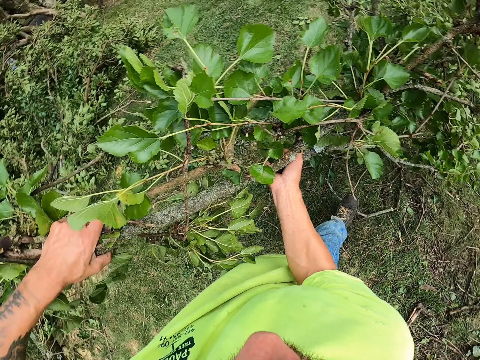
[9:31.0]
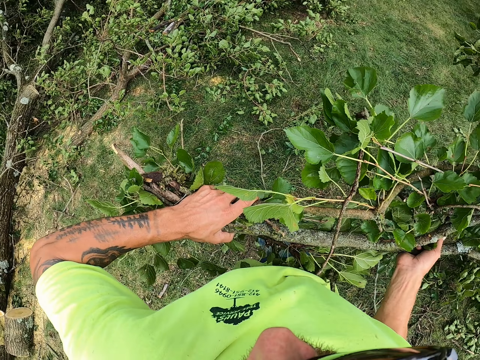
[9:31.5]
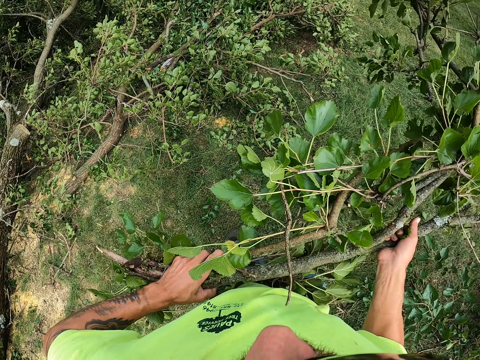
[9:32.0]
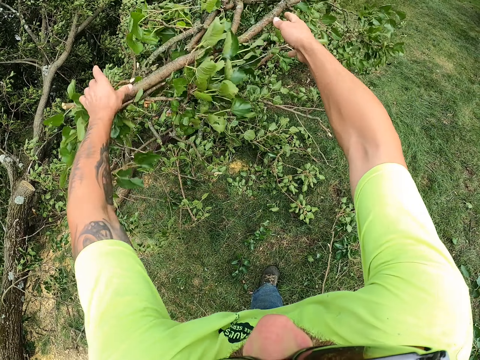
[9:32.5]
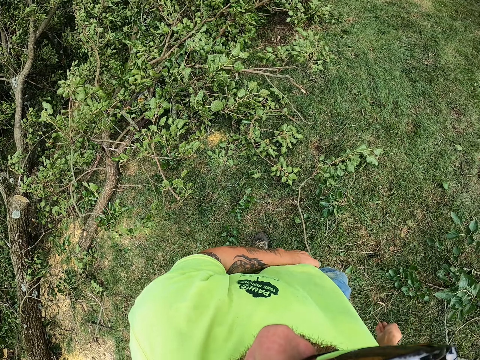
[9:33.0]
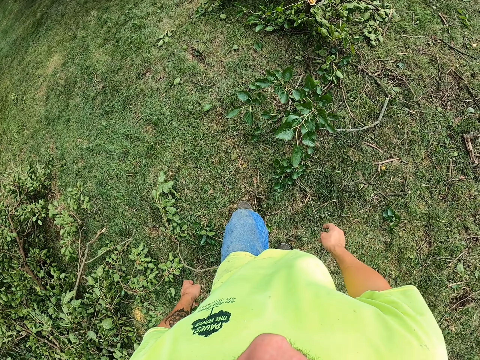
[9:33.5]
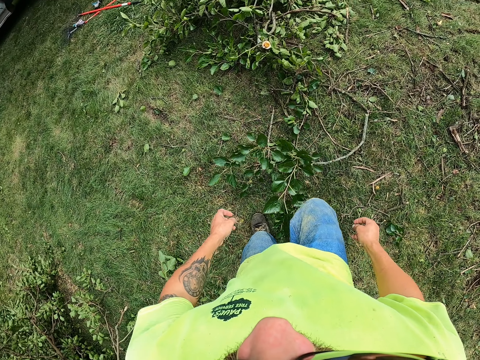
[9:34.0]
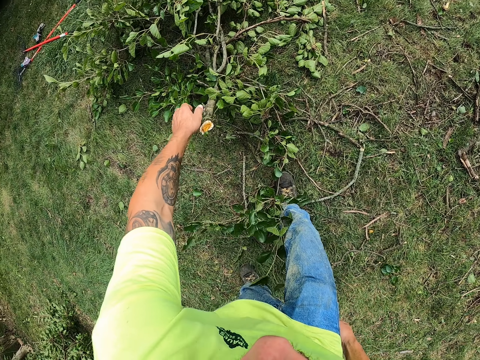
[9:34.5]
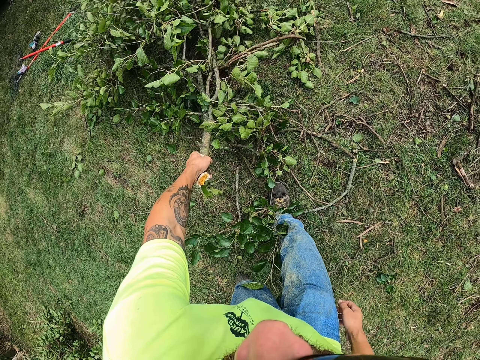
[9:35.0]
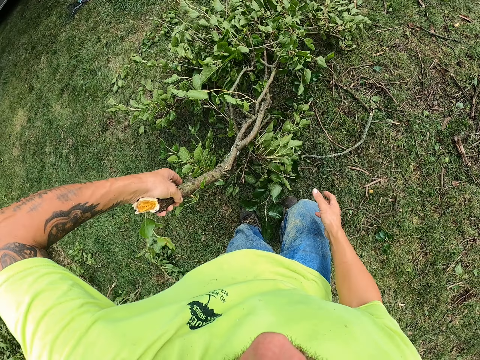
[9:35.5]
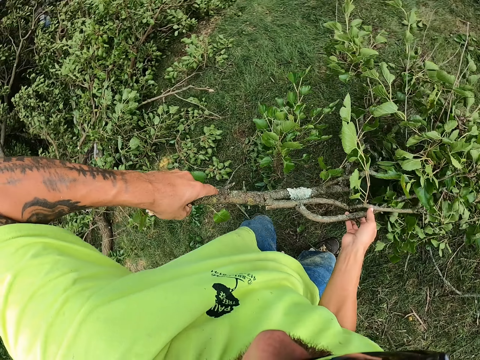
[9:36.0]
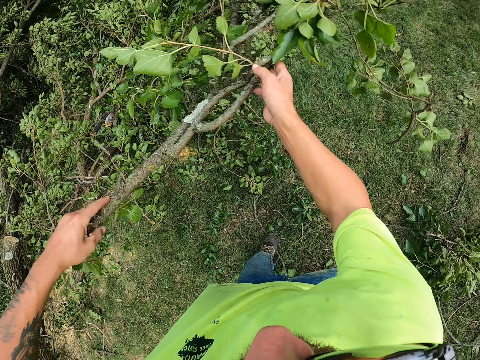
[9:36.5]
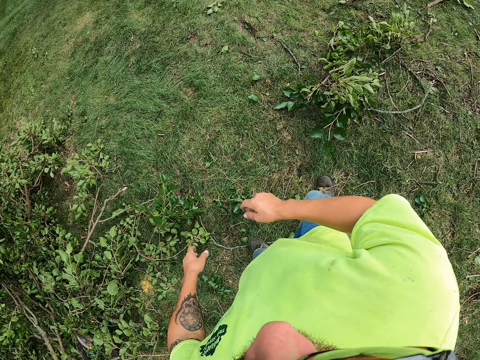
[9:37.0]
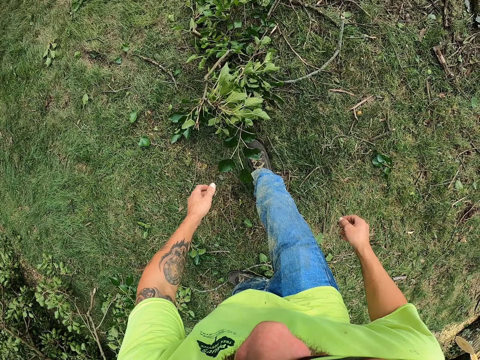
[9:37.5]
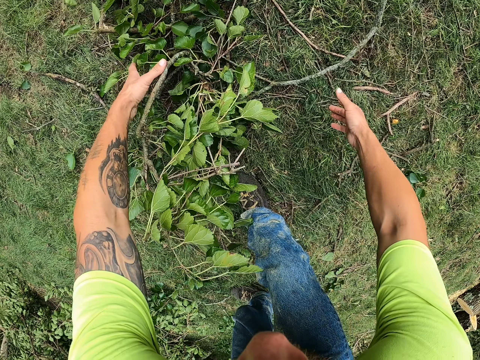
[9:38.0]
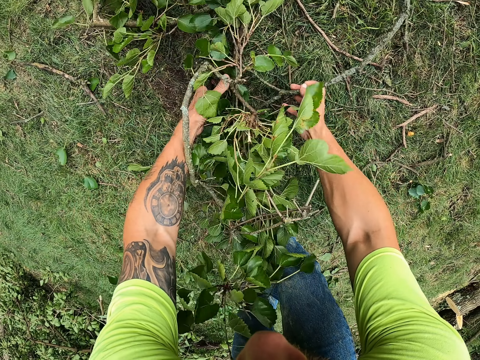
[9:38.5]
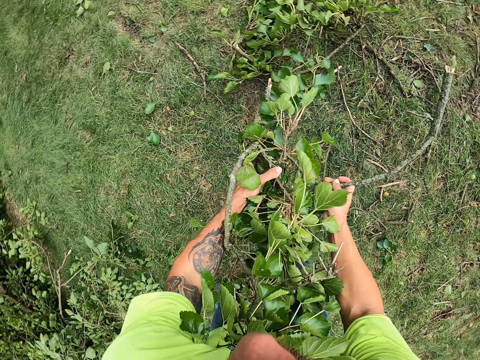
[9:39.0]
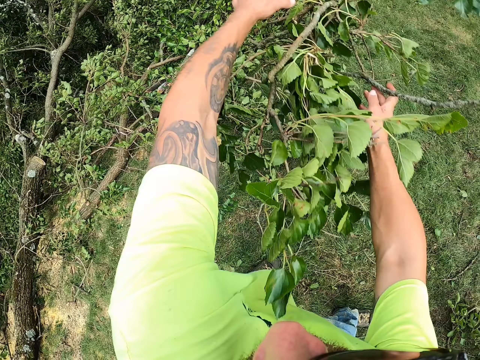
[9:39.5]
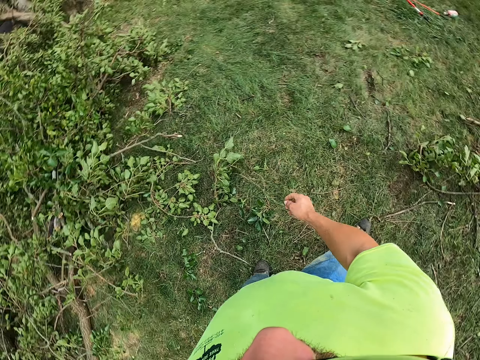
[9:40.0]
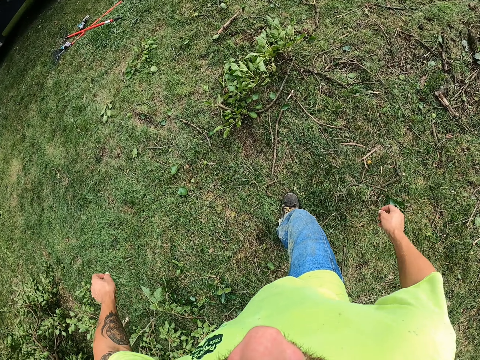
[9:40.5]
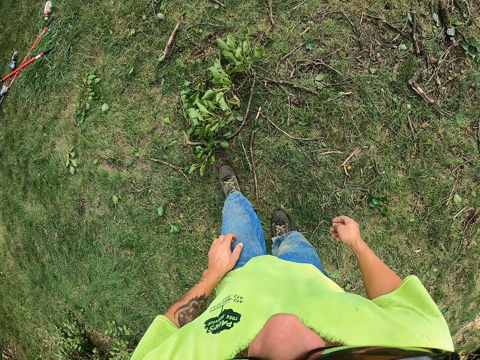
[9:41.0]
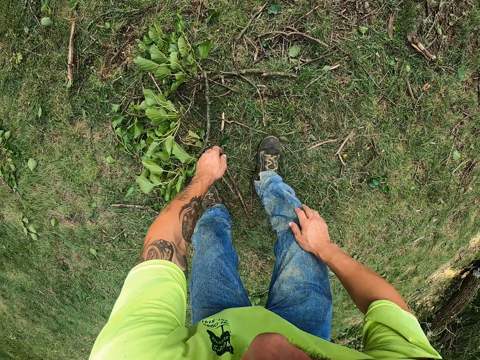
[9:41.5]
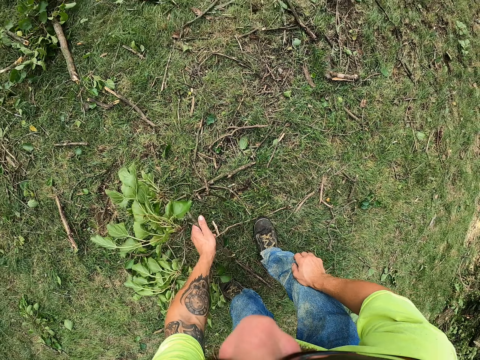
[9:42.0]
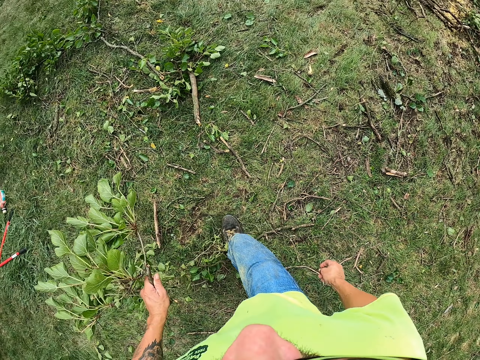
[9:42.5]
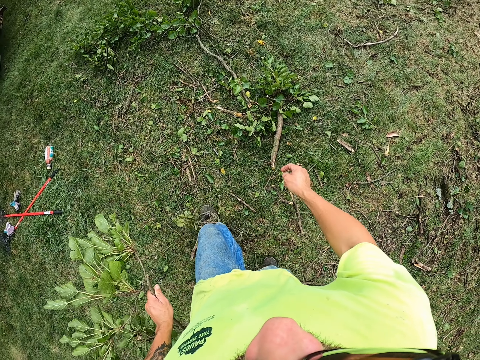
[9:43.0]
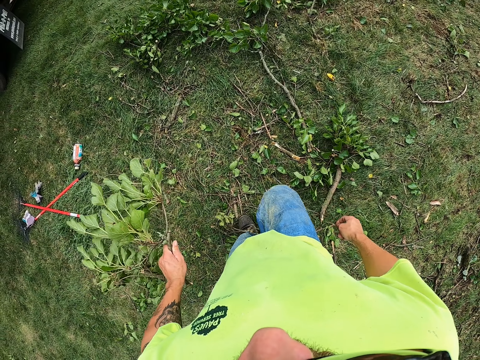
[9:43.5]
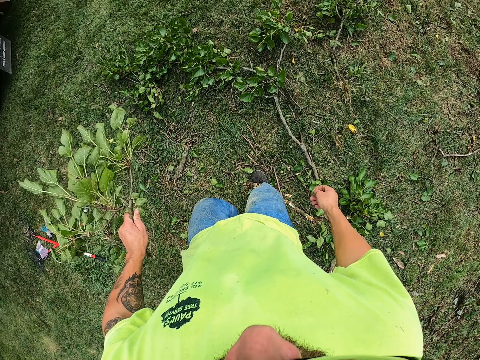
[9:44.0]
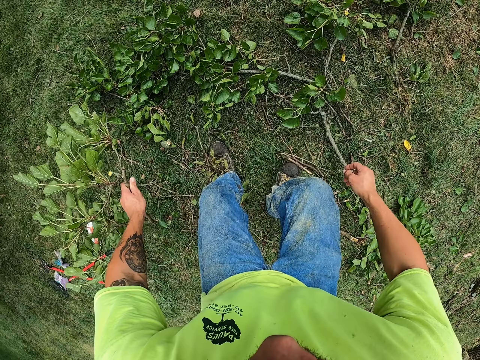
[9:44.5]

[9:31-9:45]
The camera wearer throws the tree branches on the pile of tree branches on the ground with both hands. He walks around the garden. He picks a tree branch from the ground with his left hand. He holds the tree branch on the ground with both hands. He throws the tree branch on the pile of tree branches on the ground with both hands. He picks up a tree branch on the ground with both hands. He throws the tree branches on the pile of tree branches on the ground with both hands. He picks up a tree branch on the ground with his left hand. He walks around the garden.

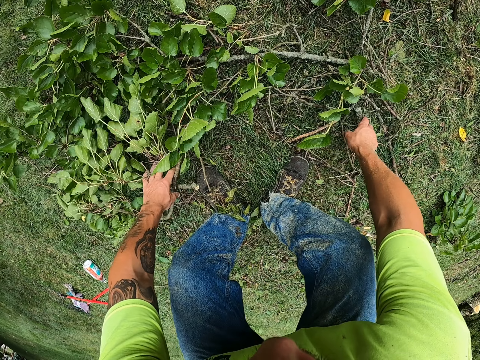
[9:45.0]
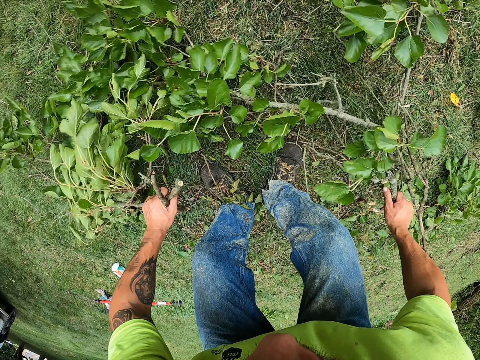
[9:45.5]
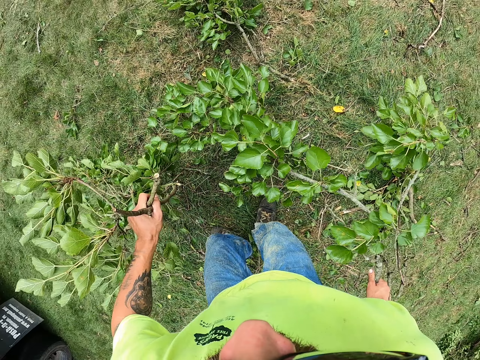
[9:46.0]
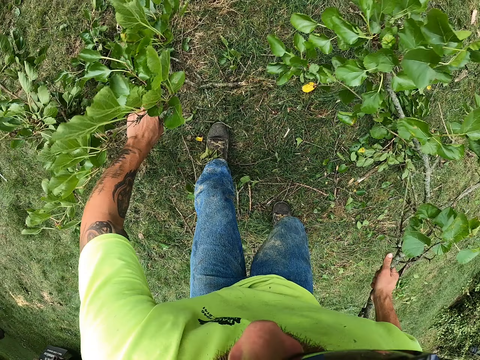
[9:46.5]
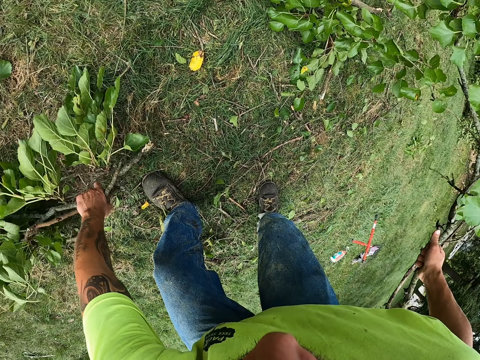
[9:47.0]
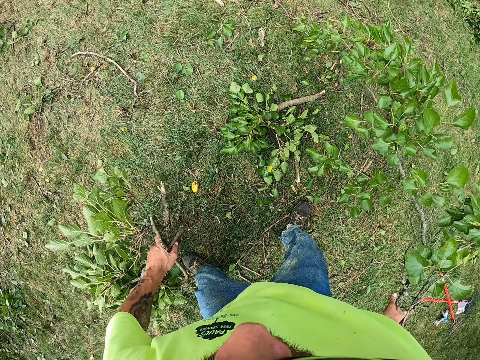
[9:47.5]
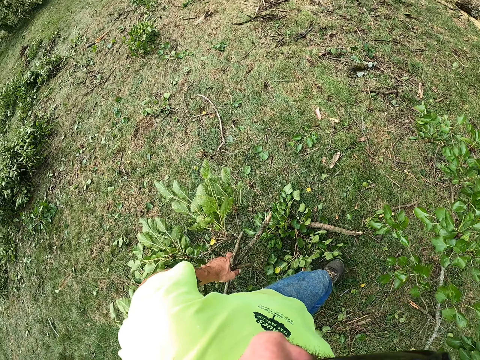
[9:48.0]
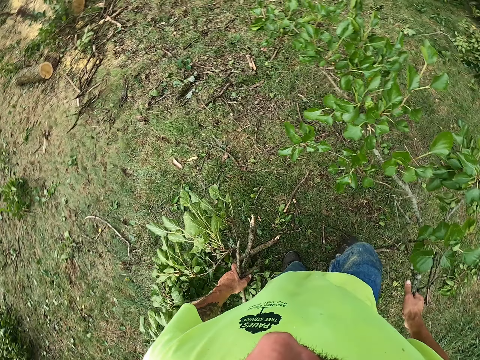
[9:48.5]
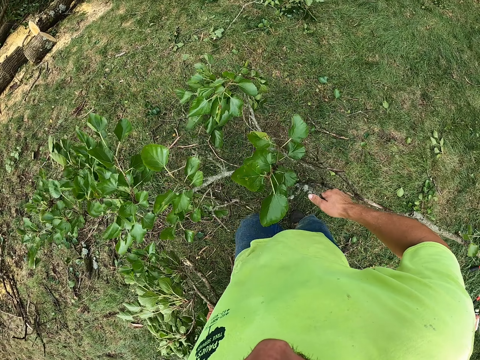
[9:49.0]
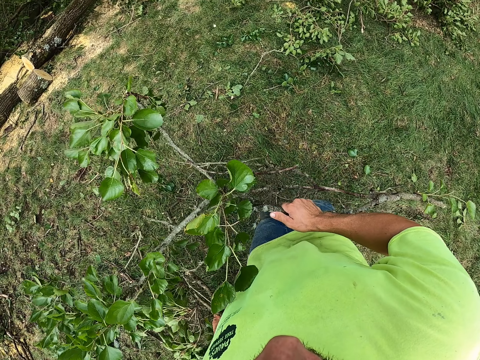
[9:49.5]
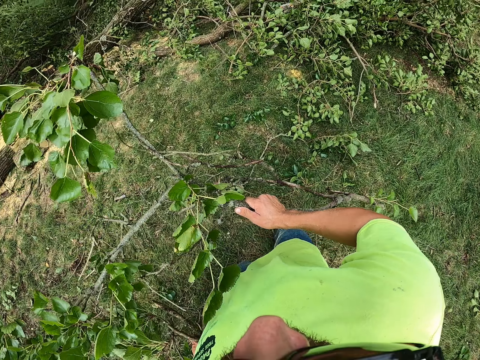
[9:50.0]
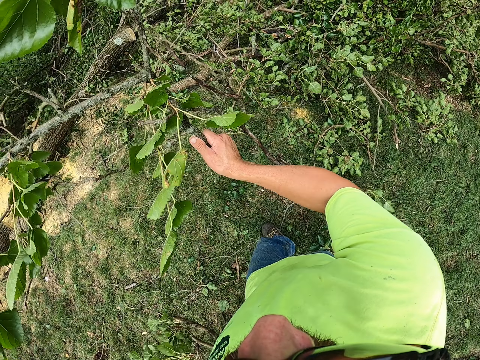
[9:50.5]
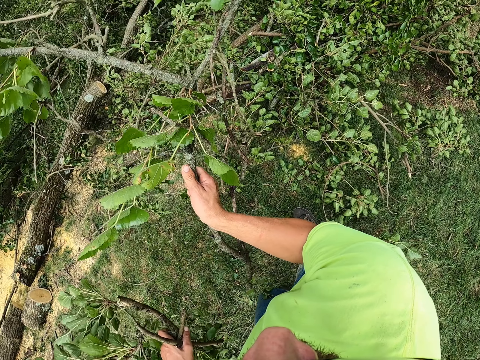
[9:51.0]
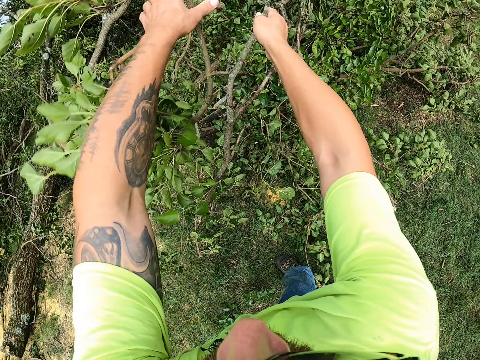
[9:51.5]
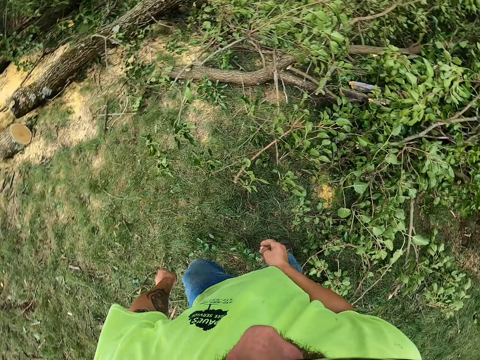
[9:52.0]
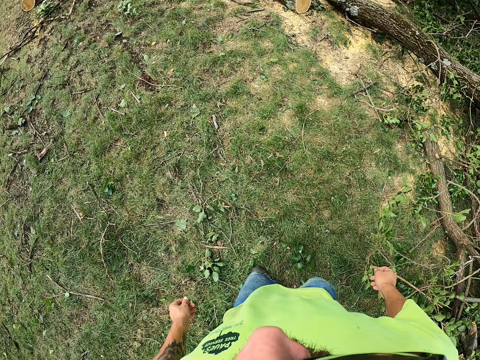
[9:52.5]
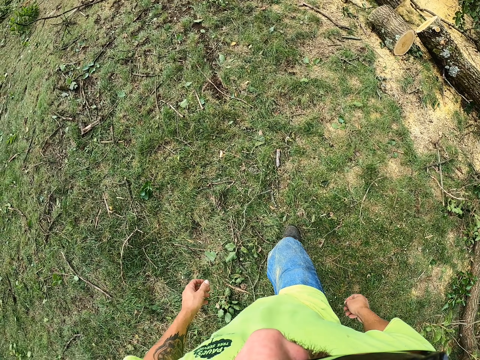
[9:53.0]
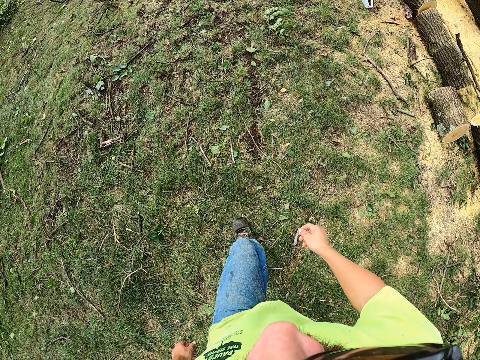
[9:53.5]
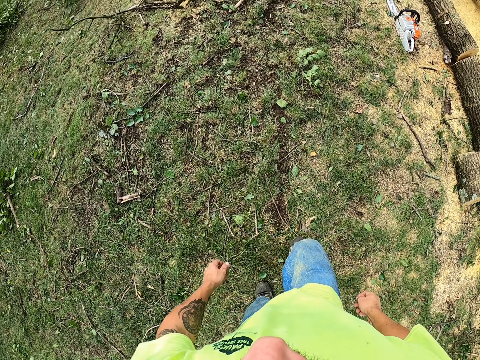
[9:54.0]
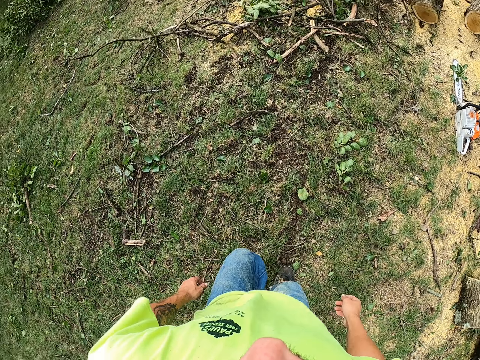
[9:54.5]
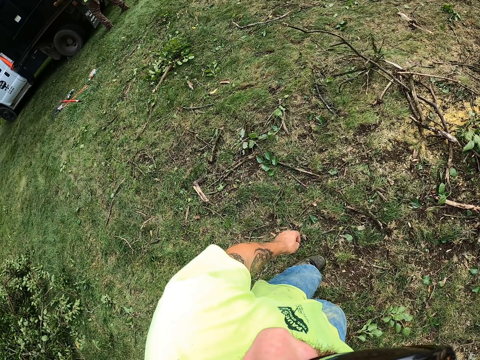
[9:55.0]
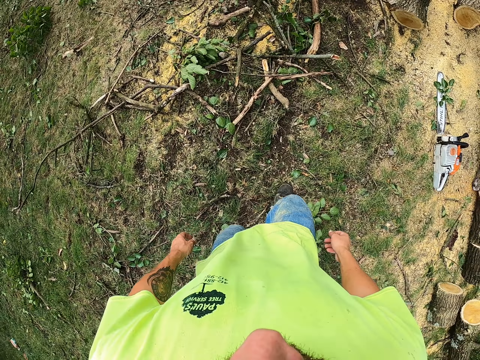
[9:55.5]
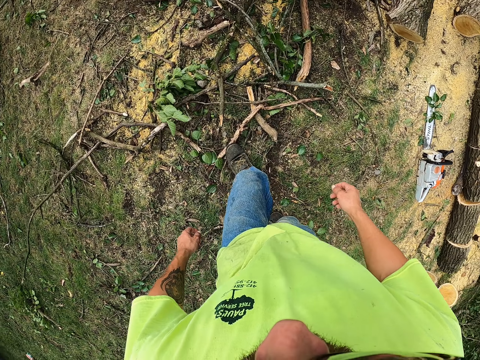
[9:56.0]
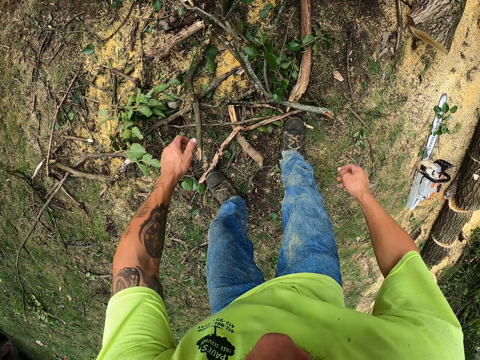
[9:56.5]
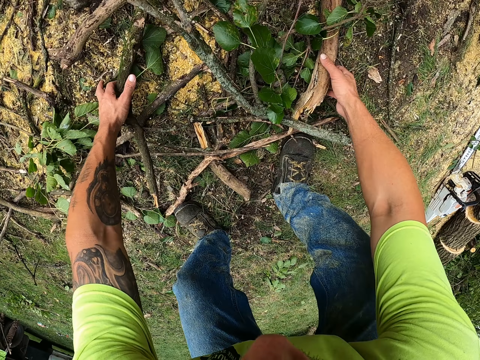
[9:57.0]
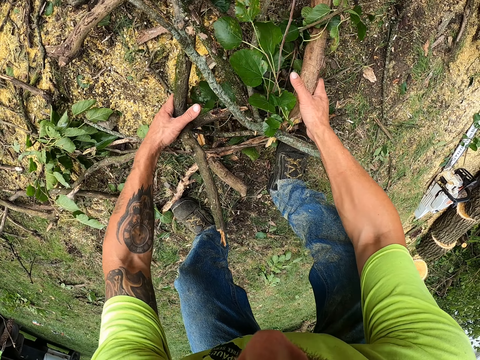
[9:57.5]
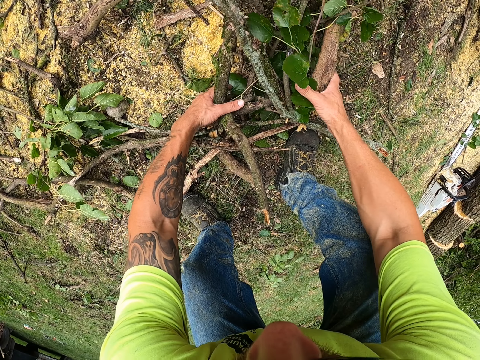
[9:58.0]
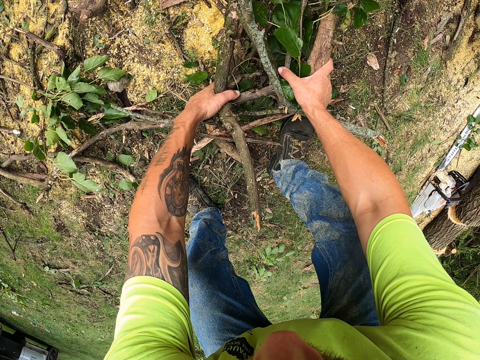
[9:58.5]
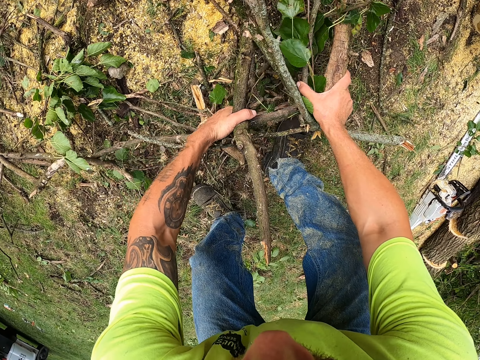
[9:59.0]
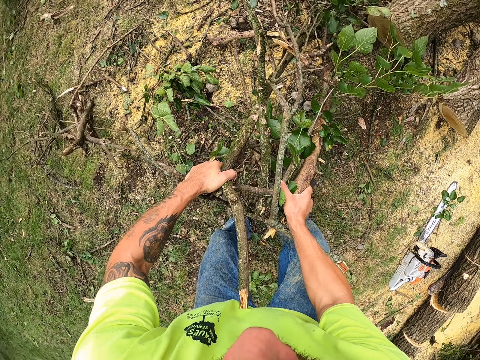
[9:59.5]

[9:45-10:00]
The camera wearer picks up a tree branch on the ground with his right hand. He picks up a tree branch on the ground with his left hand. He walks around the garden. He throws the tree branches on the pile of tree branches on the ground with both hands. He walks around the garden. He packs tree branches from the ground with both hands.
